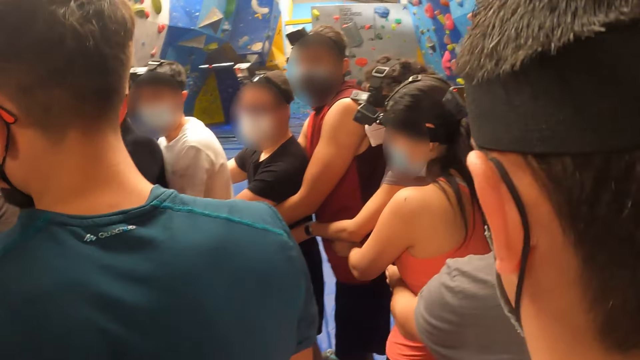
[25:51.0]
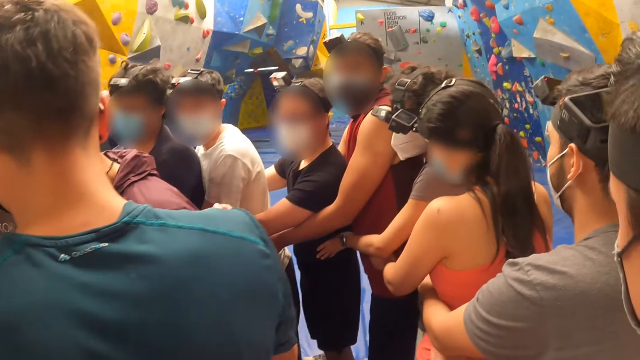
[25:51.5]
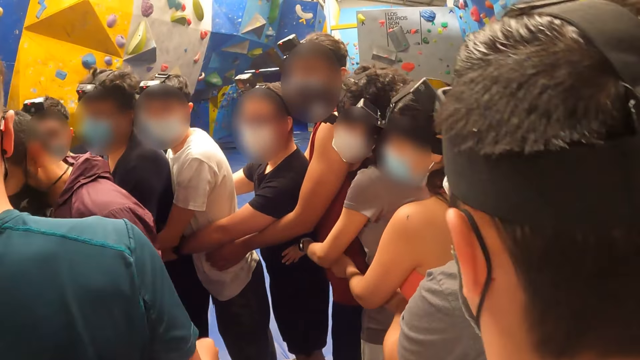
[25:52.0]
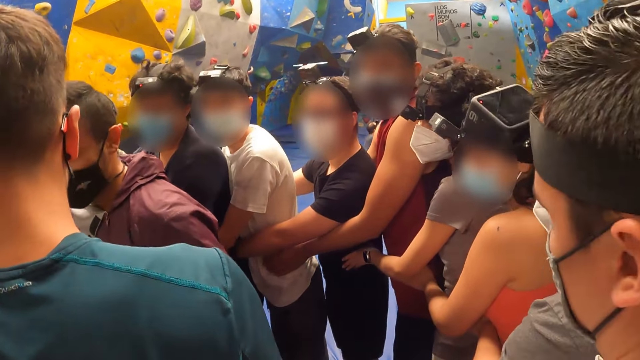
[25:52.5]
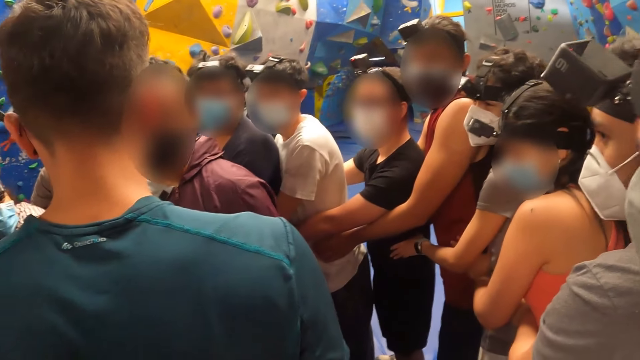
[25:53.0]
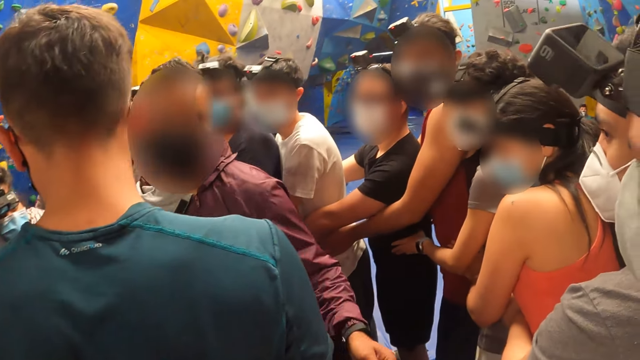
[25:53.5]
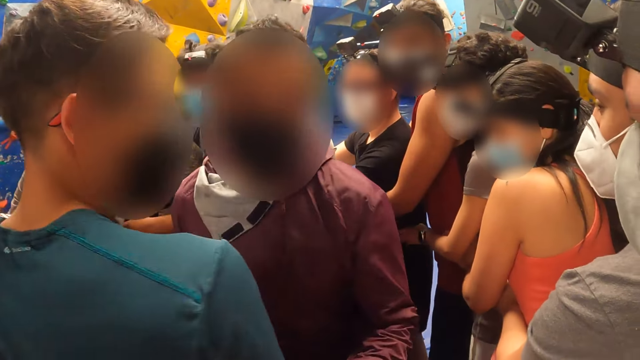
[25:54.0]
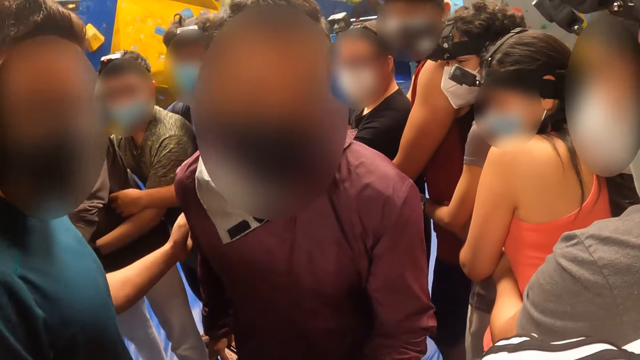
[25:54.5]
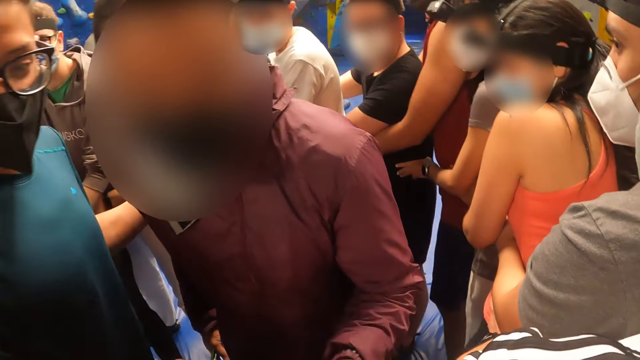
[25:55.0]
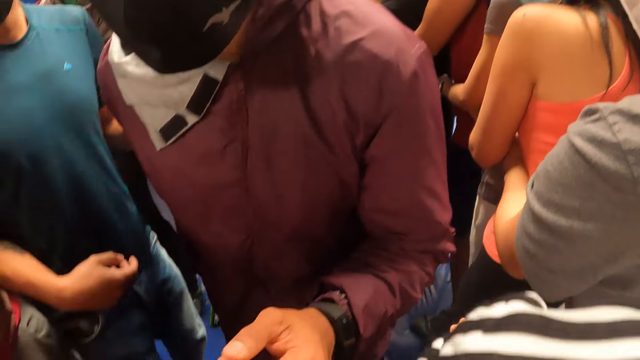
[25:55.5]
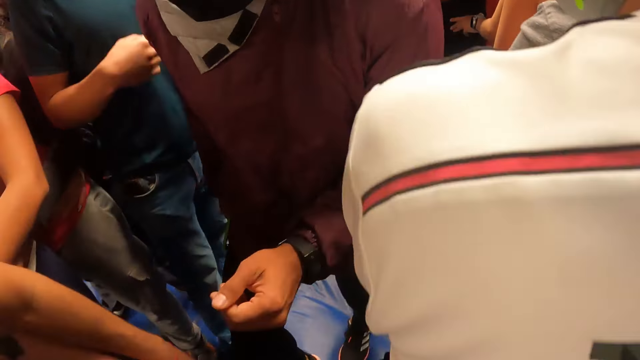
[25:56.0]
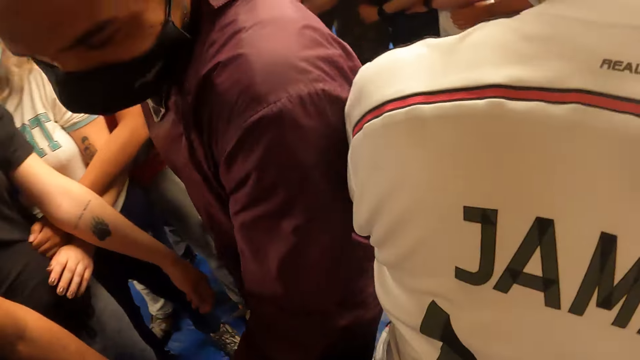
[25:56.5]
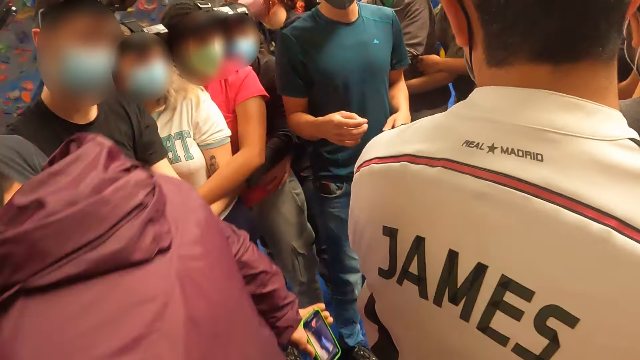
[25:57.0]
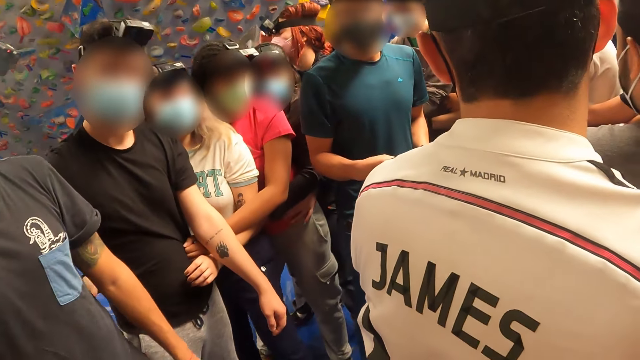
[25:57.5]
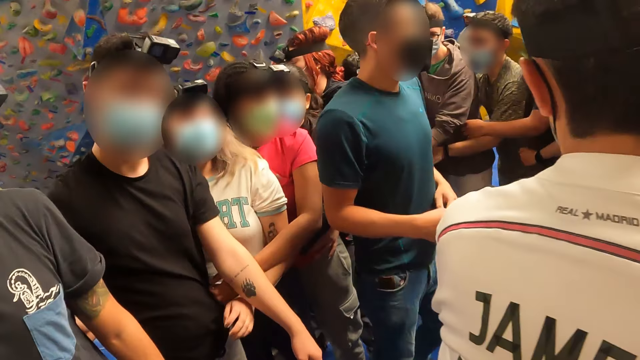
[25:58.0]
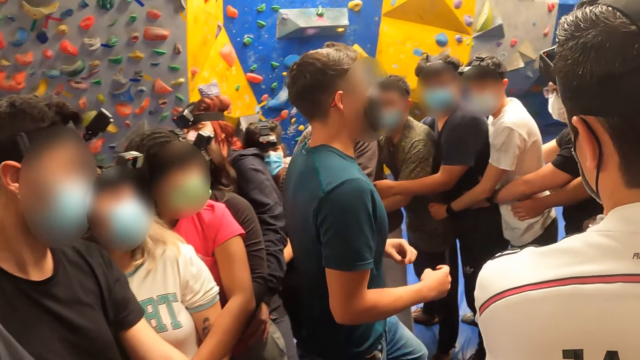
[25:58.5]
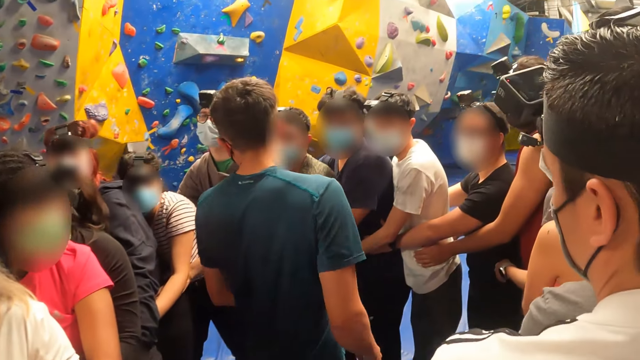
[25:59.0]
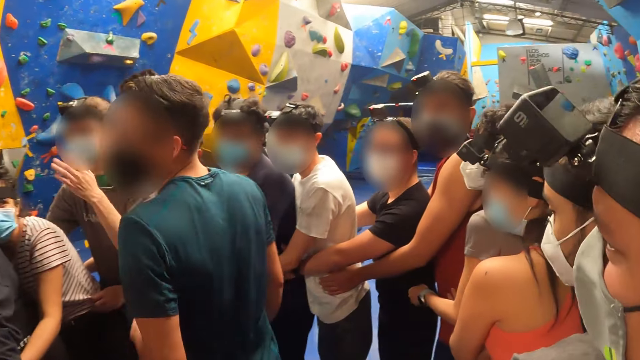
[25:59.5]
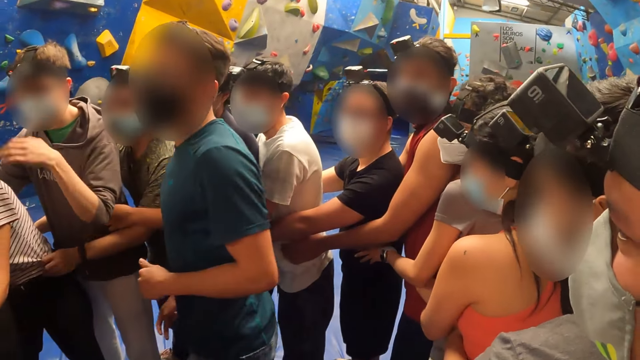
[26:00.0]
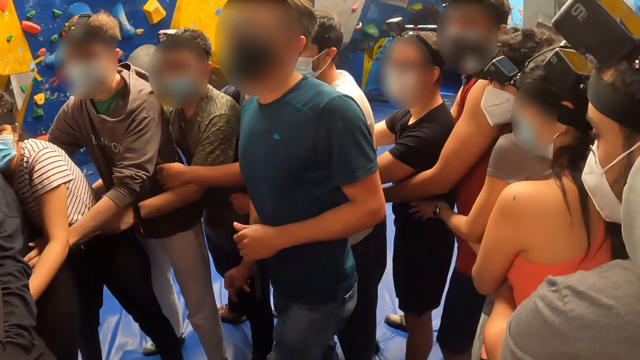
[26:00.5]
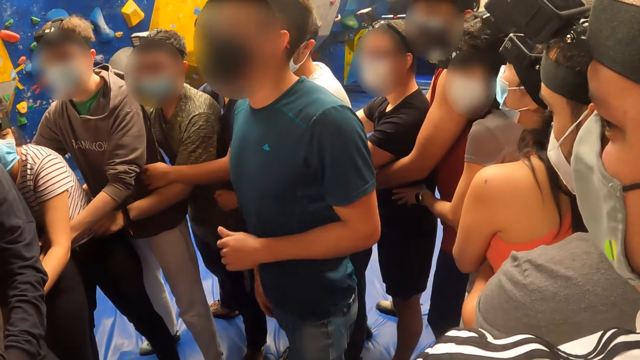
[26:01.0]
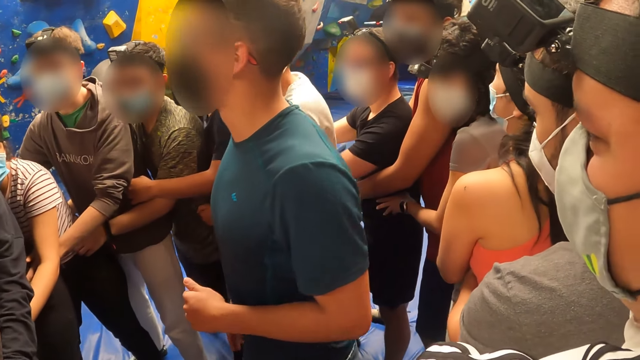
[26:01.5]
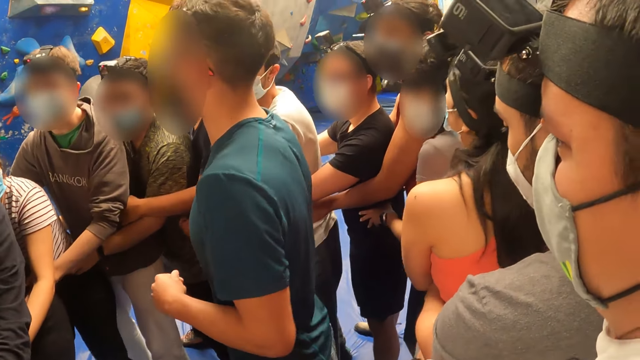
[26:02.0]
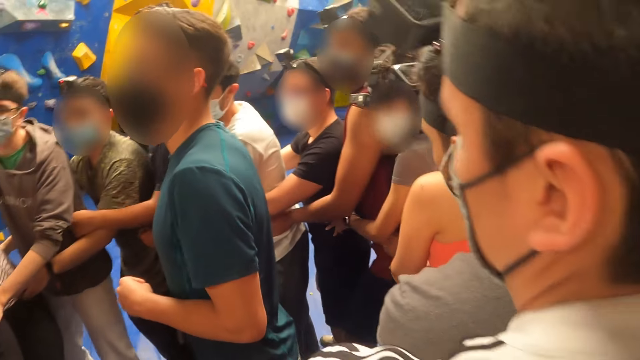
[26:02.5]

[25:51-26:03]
A man holds another man on the shoulders. The other man moves around. The camera wearer looks at the first man and the other man. The other man walks around. The first man walks around.

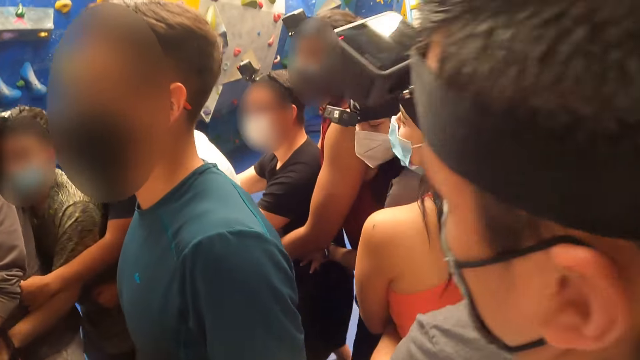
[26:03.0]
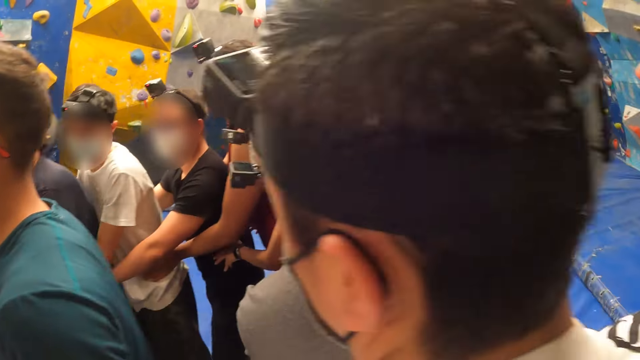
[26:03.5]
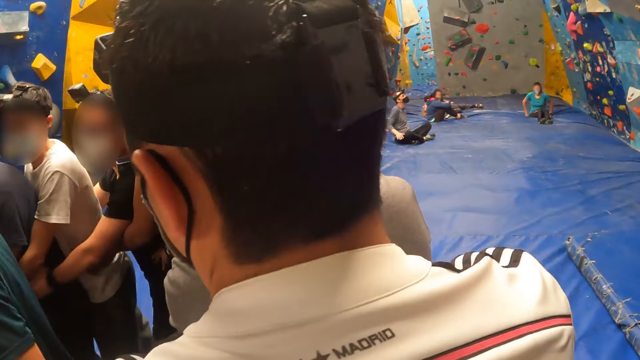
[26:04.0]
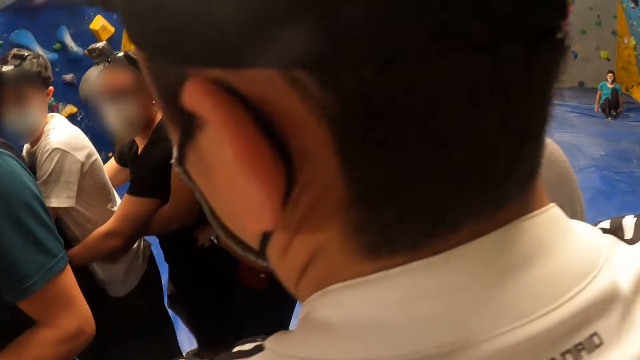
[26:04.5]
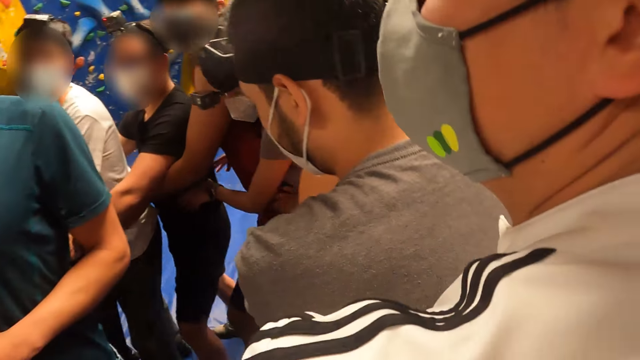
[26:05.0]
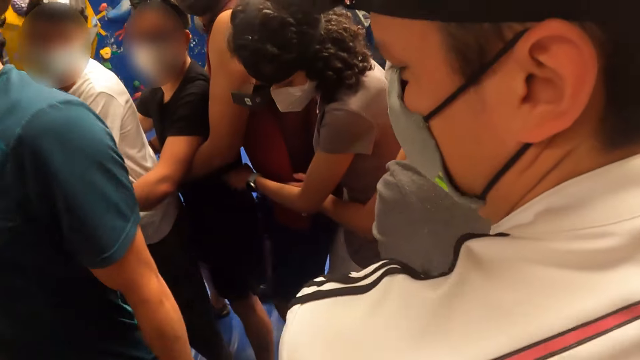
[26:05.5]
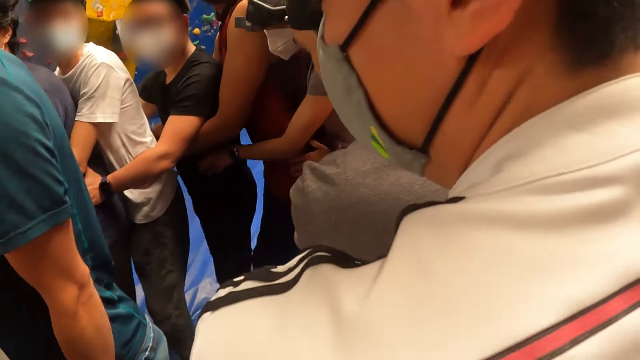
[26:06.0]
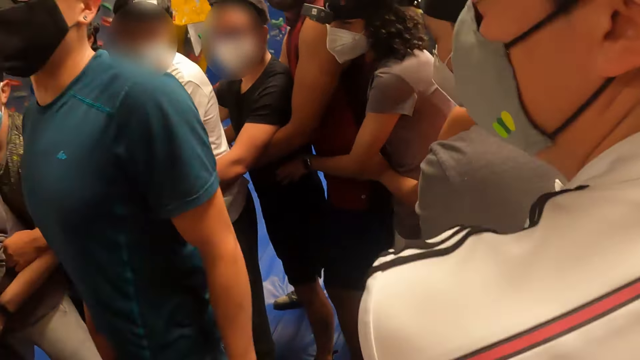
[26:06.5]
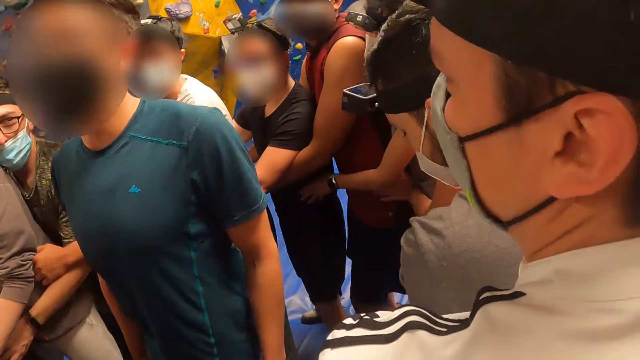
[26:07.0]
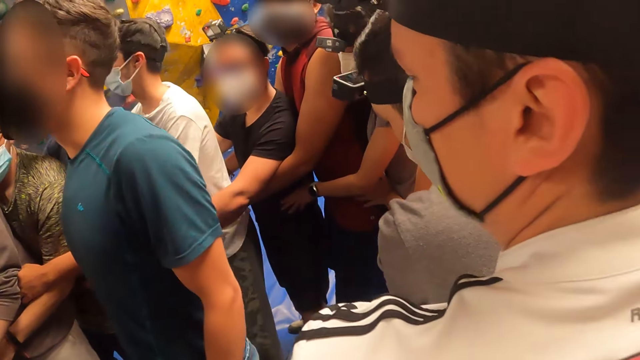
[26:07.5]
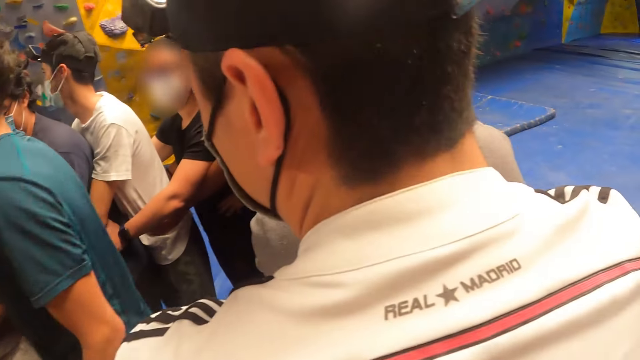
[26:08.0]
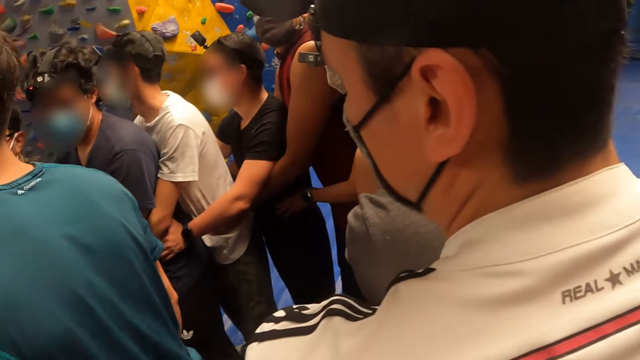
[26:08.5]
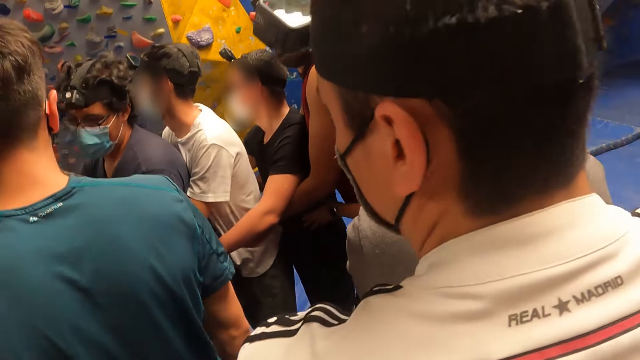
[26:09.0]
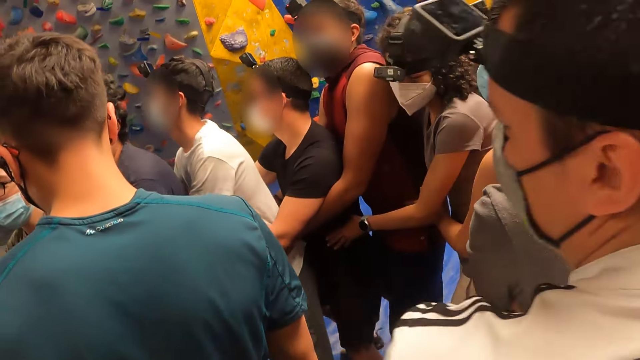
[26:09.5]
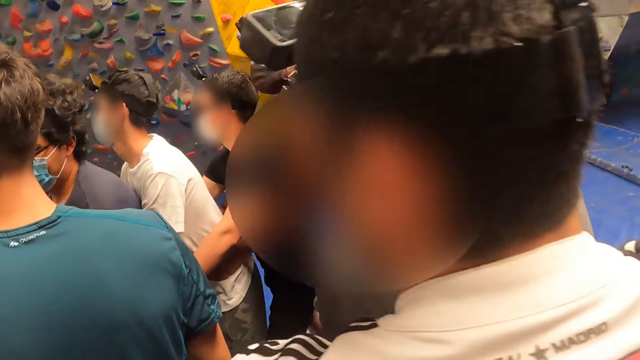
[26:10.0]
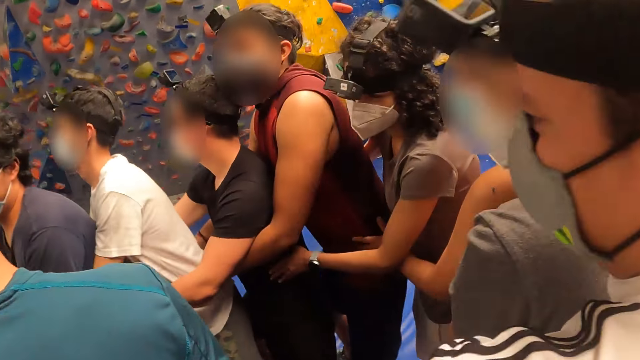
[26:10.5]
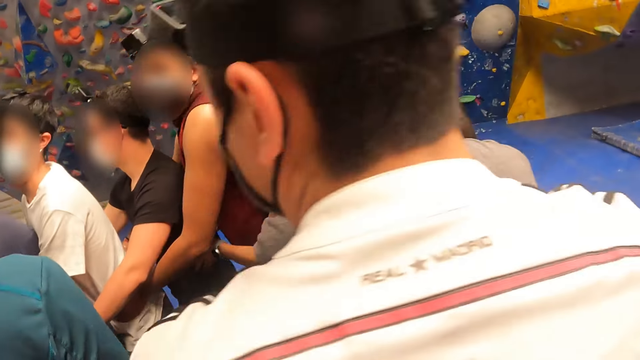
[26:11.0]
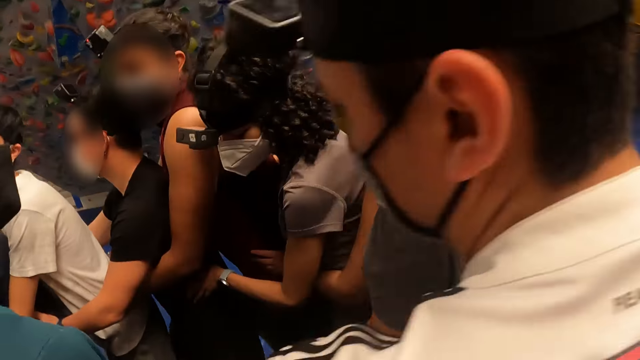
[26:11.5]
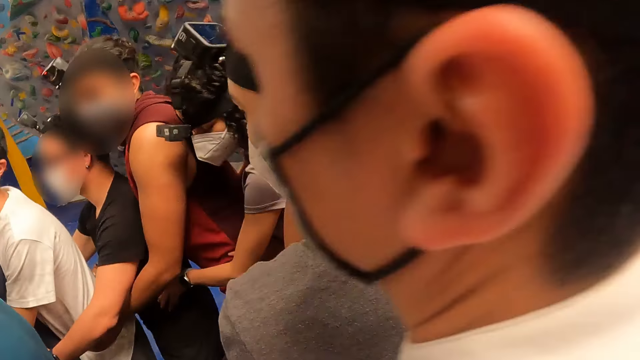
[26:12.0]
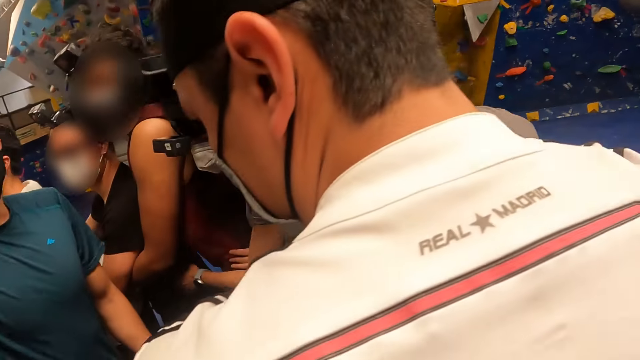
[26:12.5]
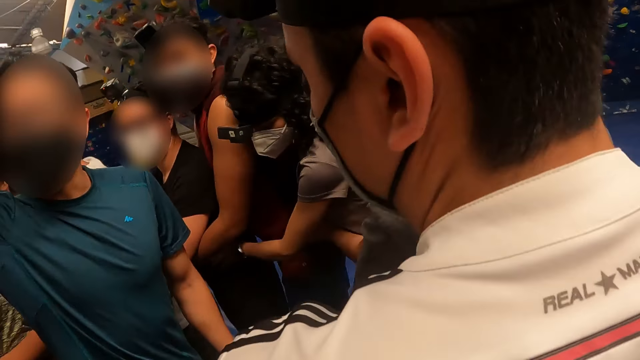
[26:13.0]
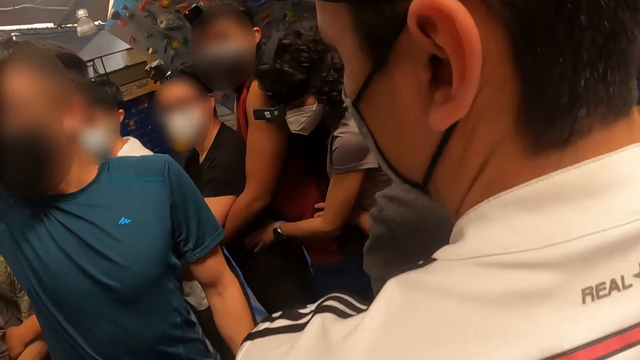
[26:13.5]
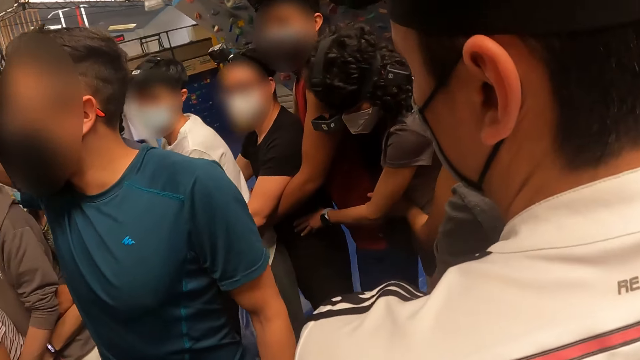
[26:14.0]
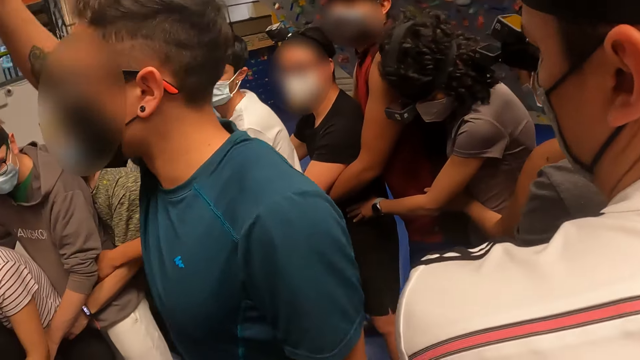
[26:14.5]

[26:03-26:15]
A man stops to move, looks around and moves around.
